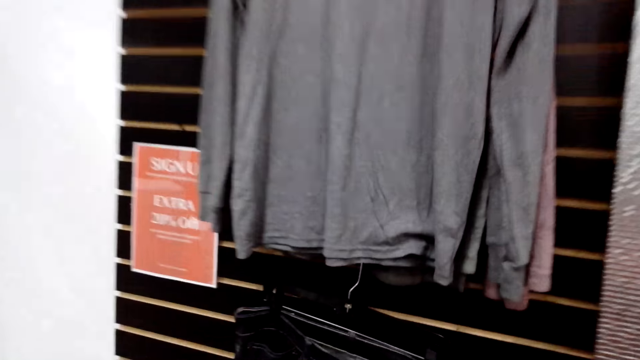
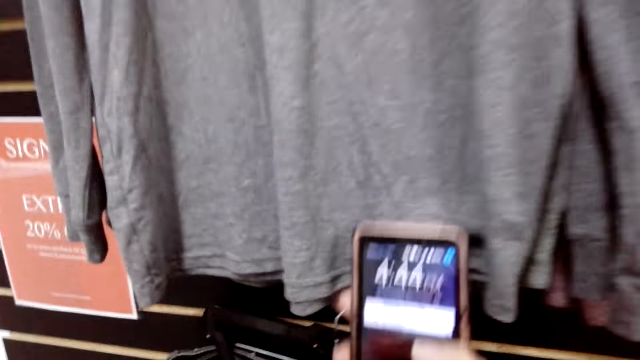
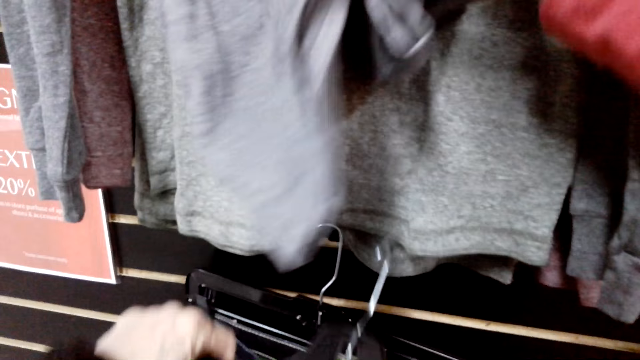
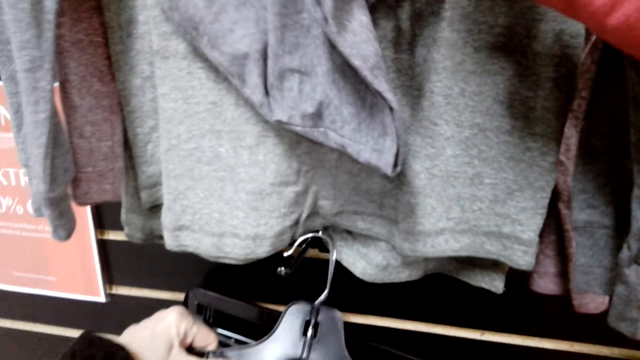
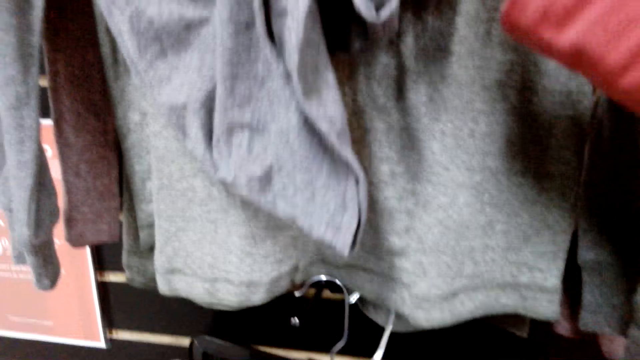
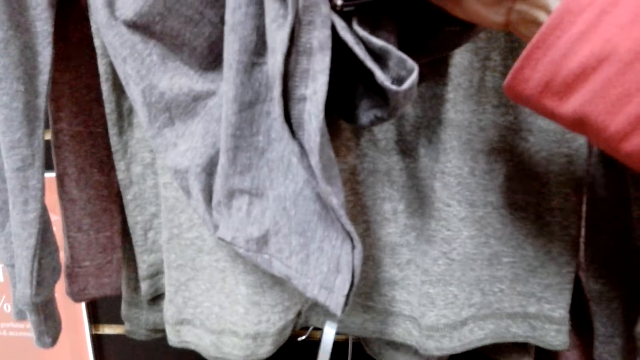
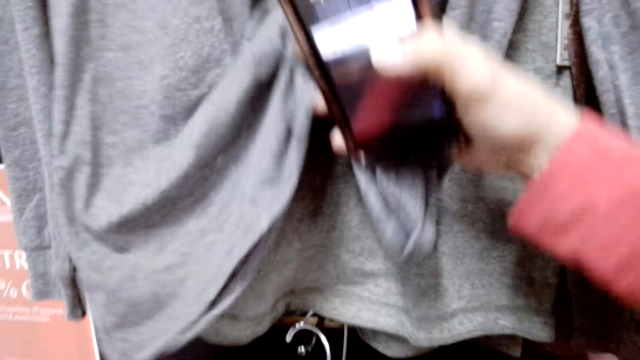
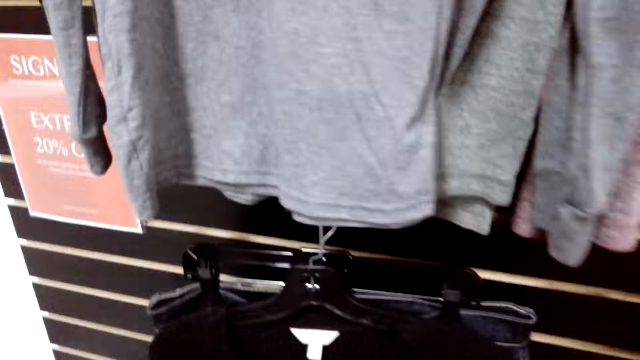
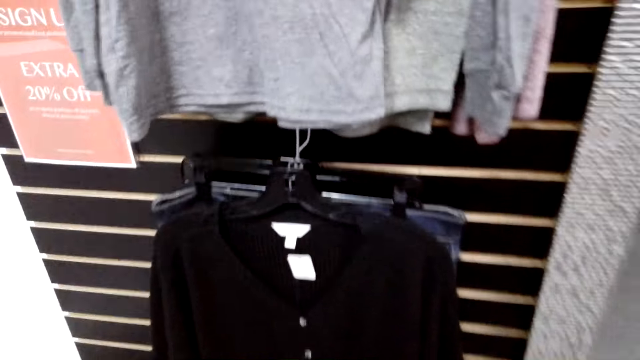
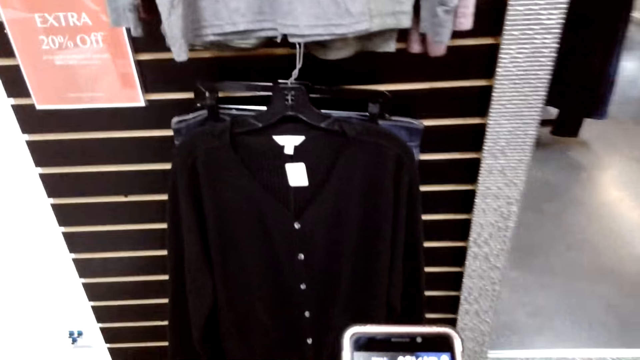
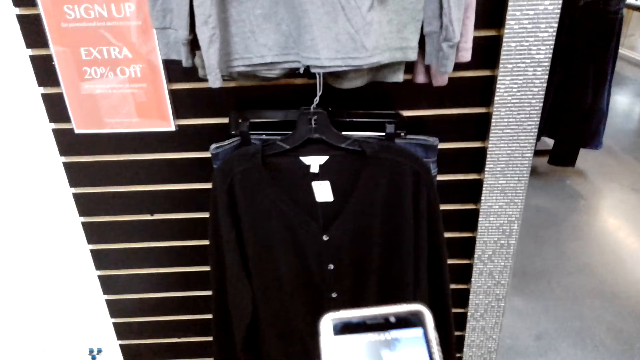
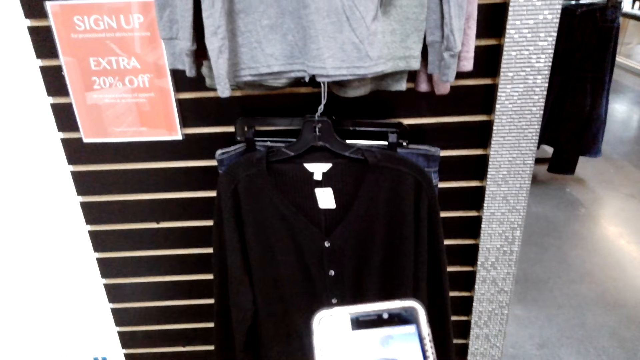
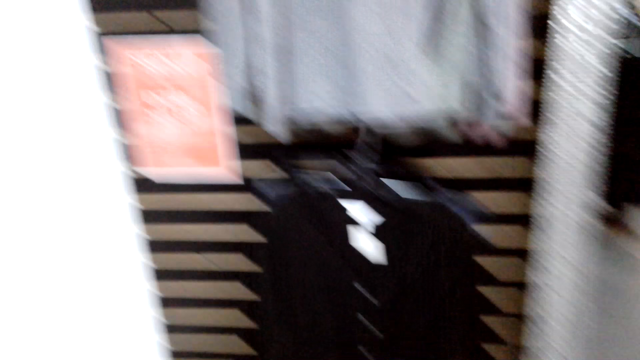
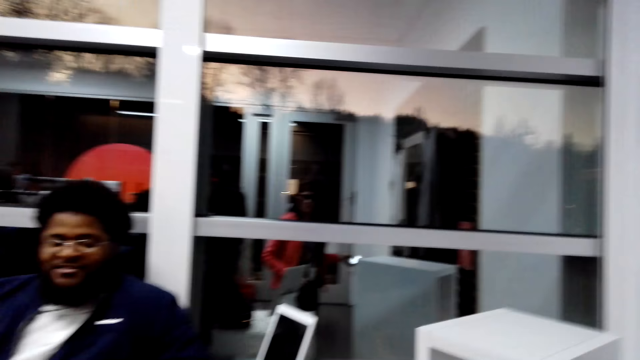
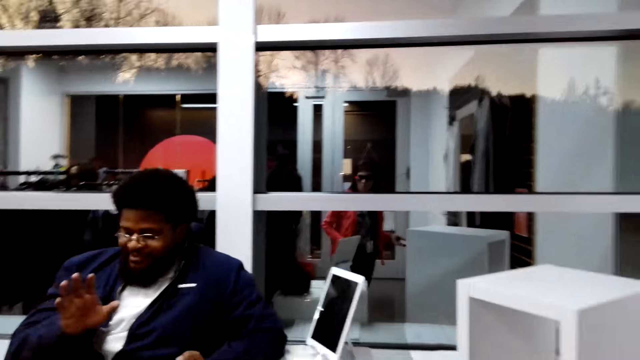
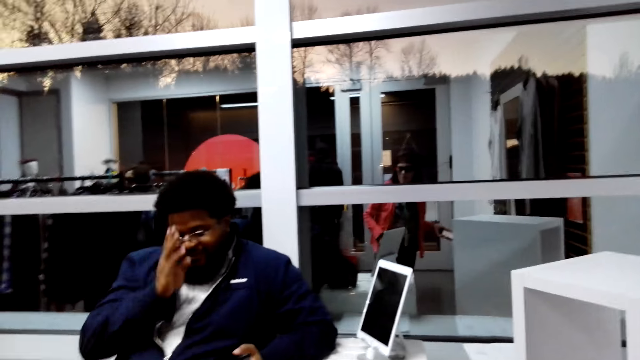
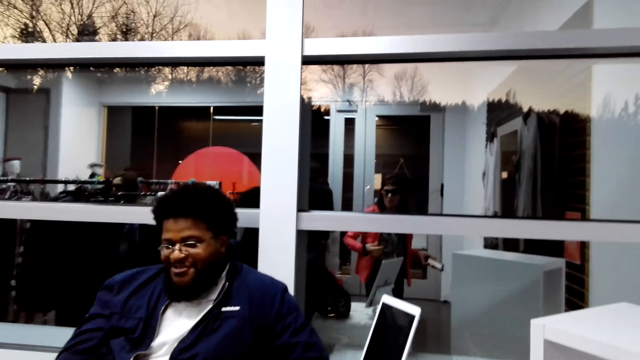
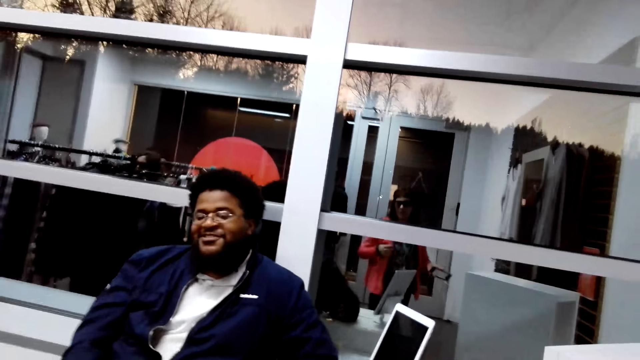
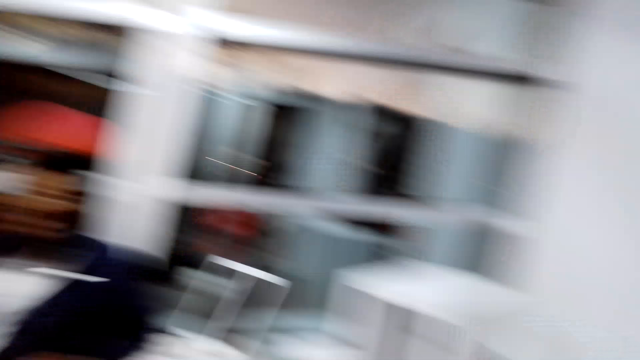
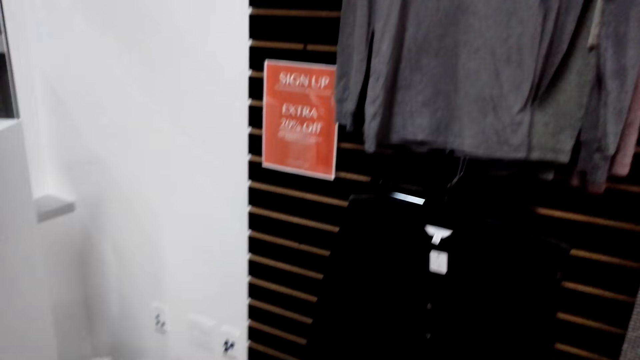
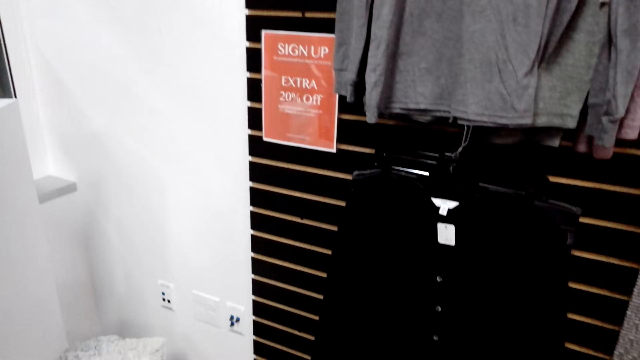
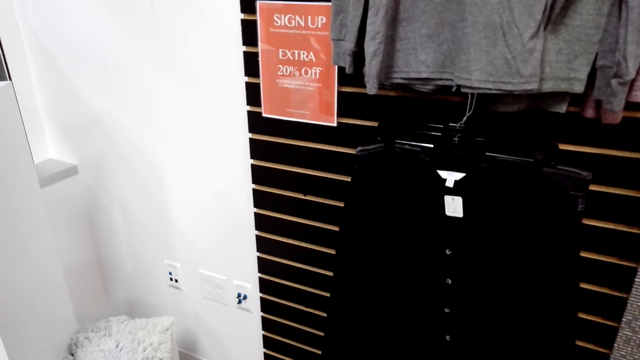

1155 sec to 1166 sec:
The camera wearer looks at the sweaters on the rack. They lift up a cloth. They hang the cloth on the rack. A man talks in the store. The camera wearer moves in the store. They use the phone. They take a picture of the cloth. They talk to the man. They look around.

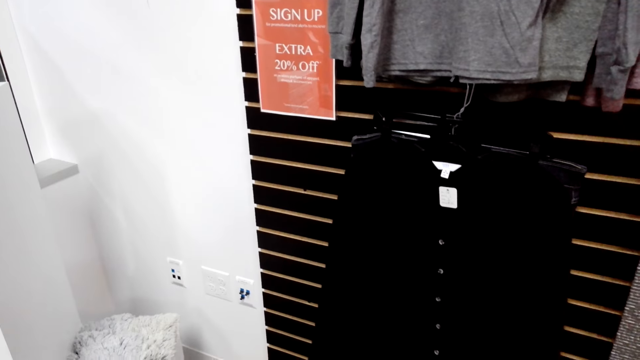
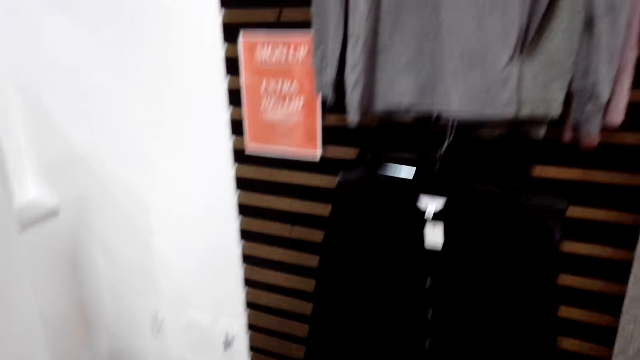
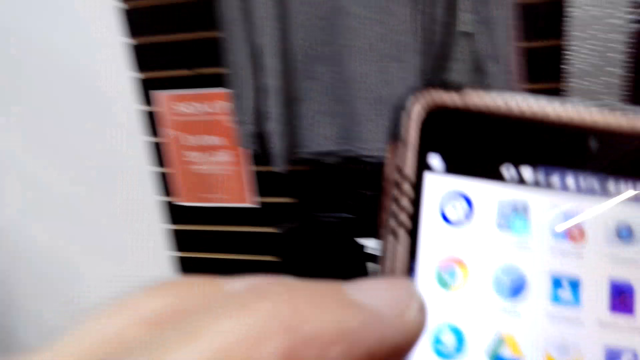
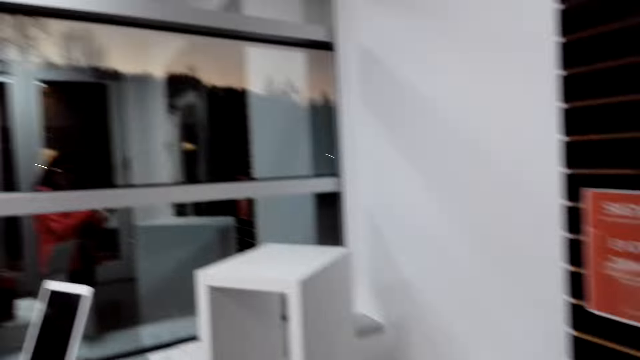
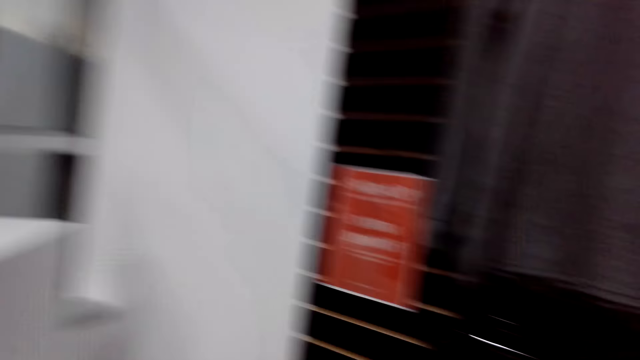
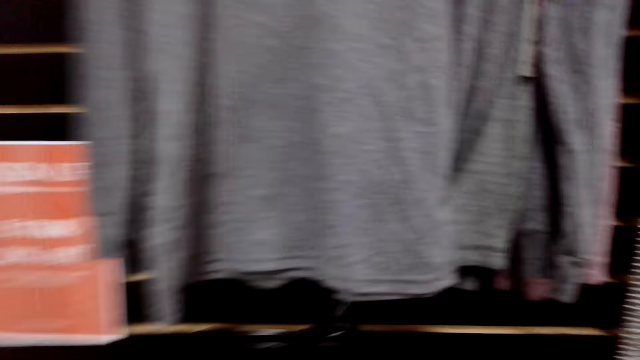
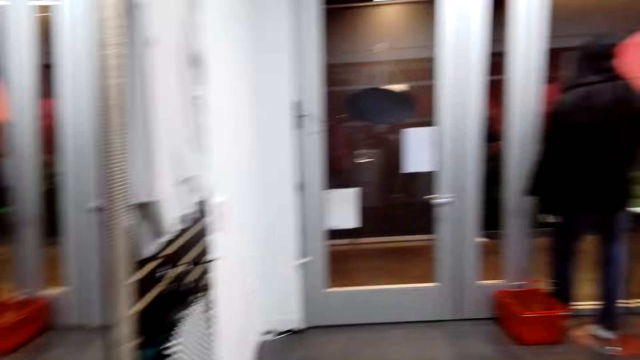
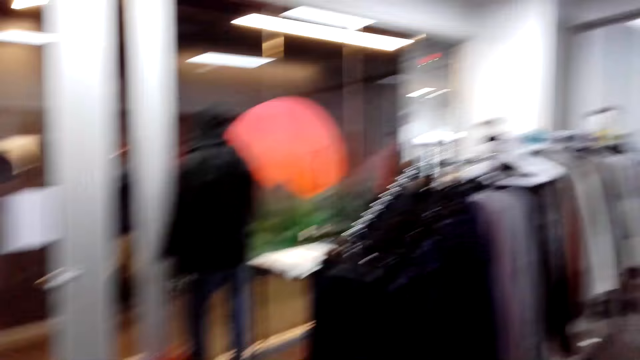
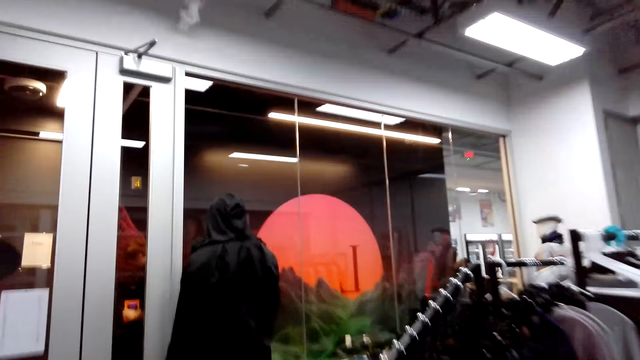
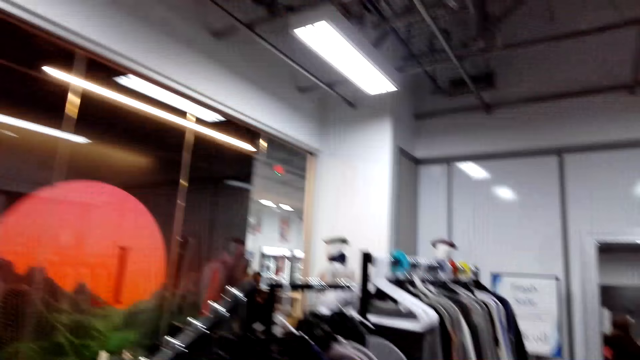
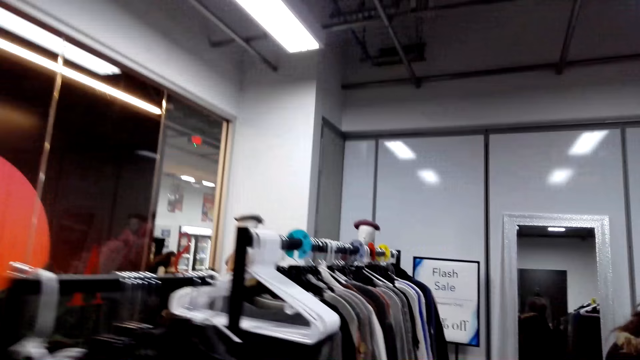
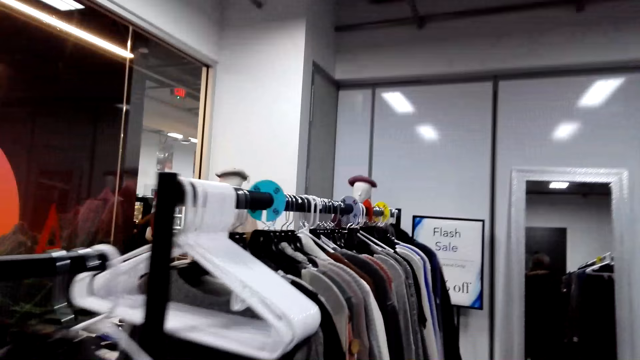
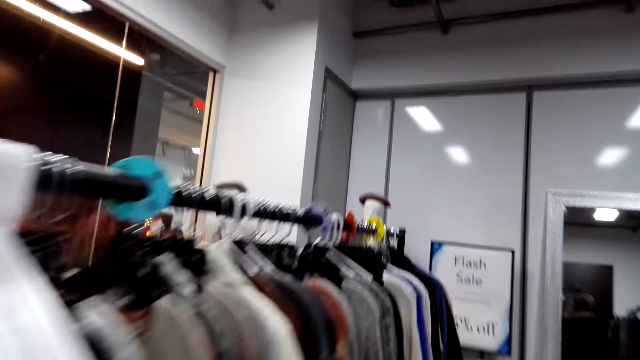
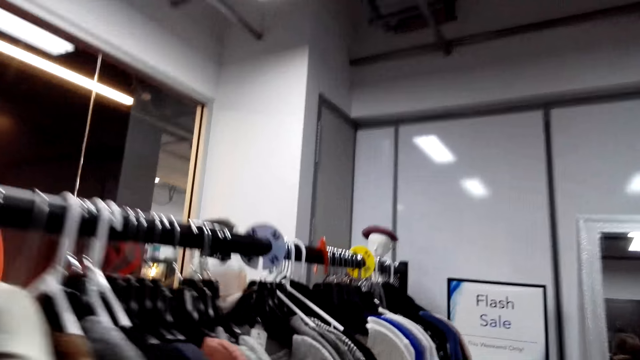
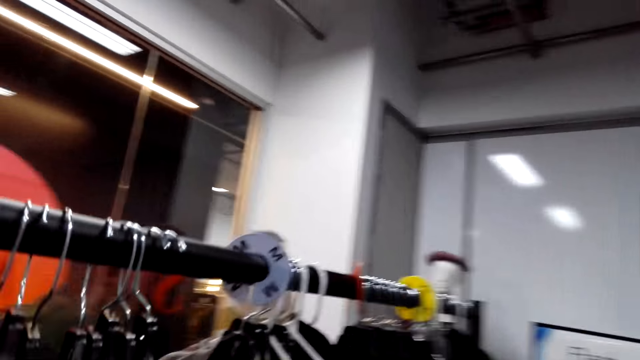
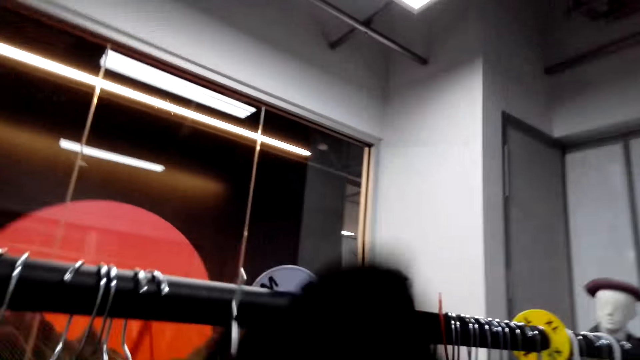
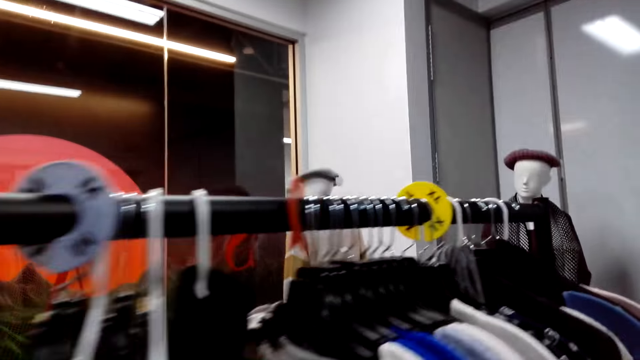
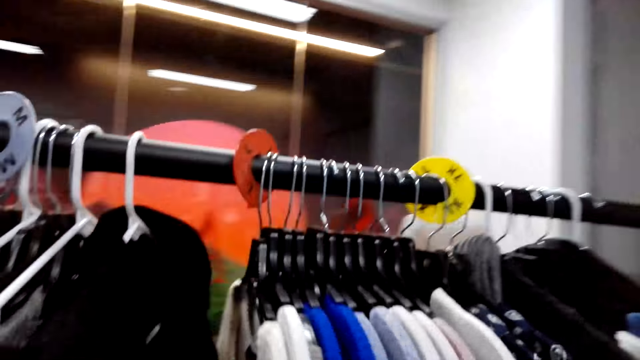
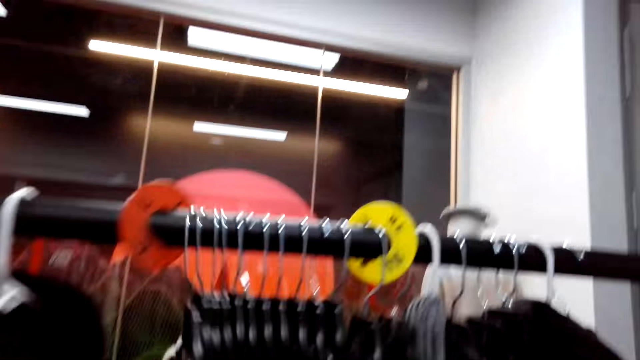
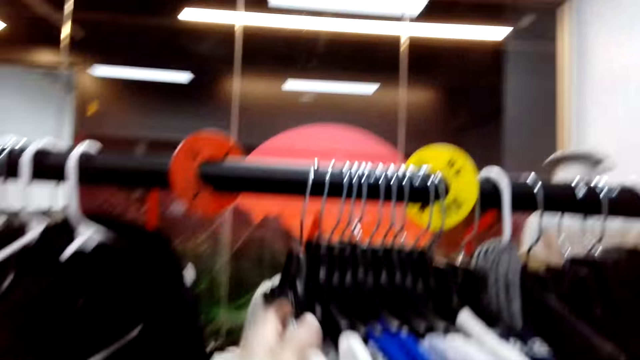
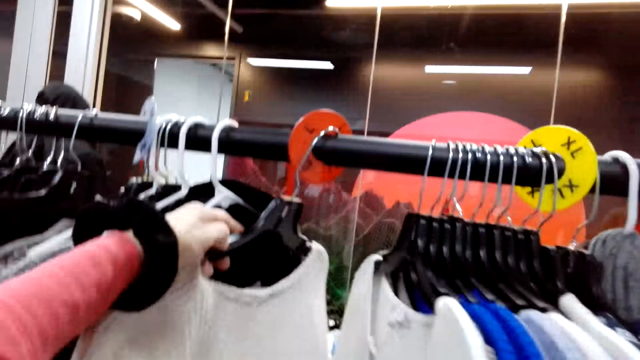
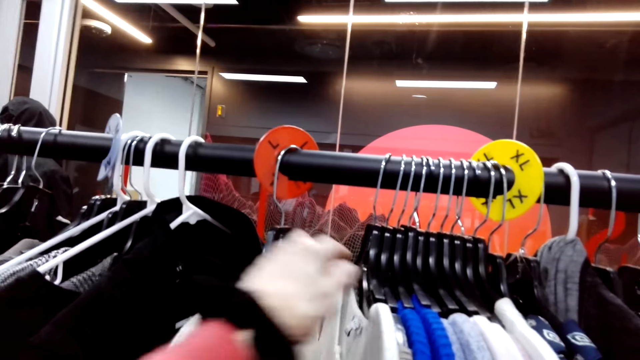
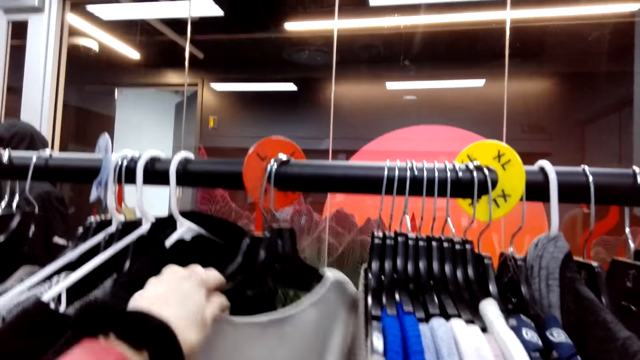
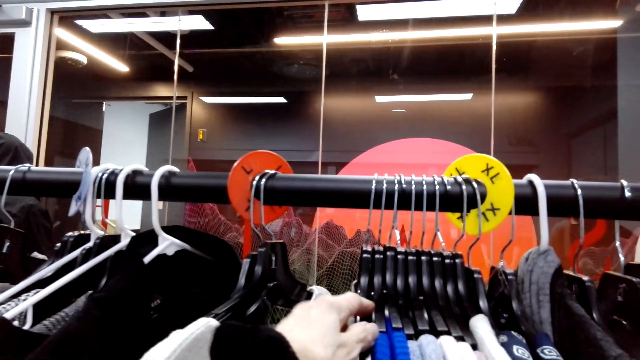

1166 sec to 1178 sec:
The camera wearer uses the phone and walks in the store. A person talks in the store. The camera wearer talks in the store. They hang the cloth on the rack. They look at the clothes on the rack. They move the clothes on the hanger rail.
